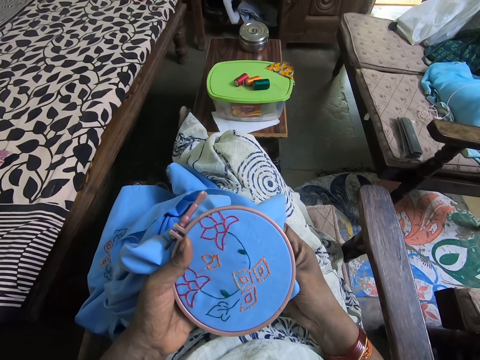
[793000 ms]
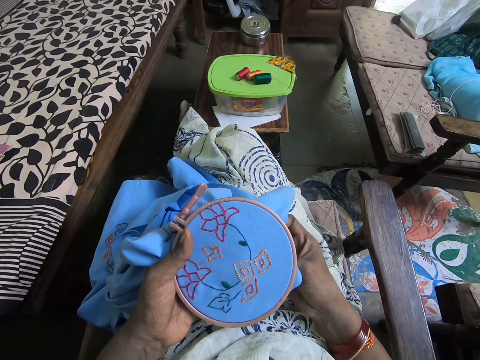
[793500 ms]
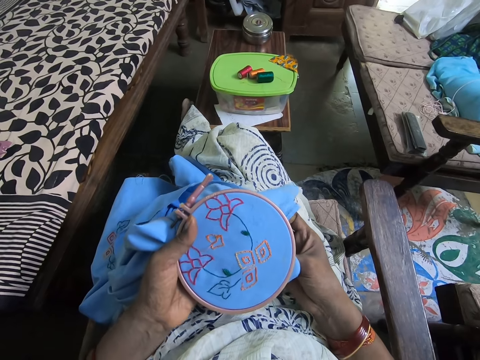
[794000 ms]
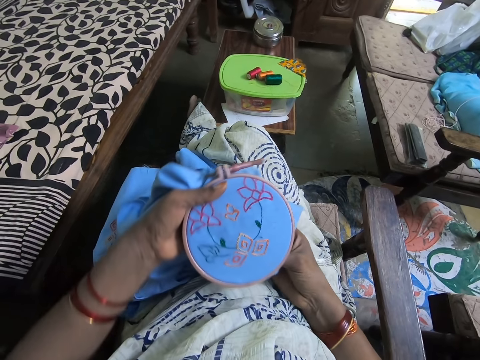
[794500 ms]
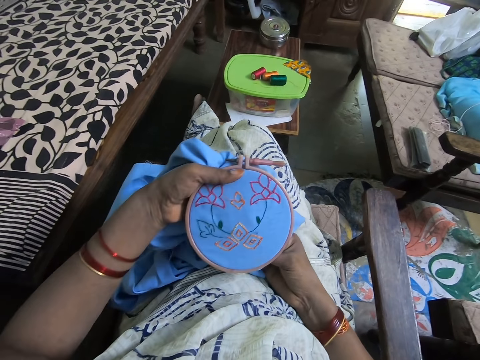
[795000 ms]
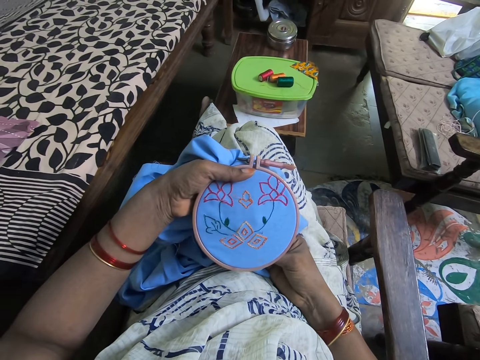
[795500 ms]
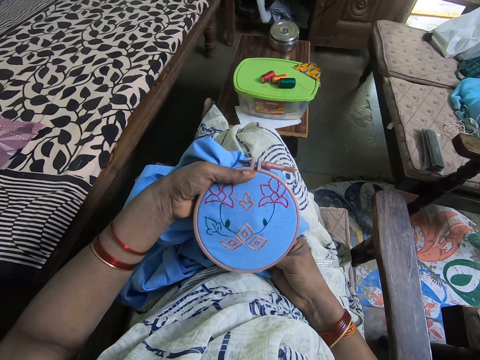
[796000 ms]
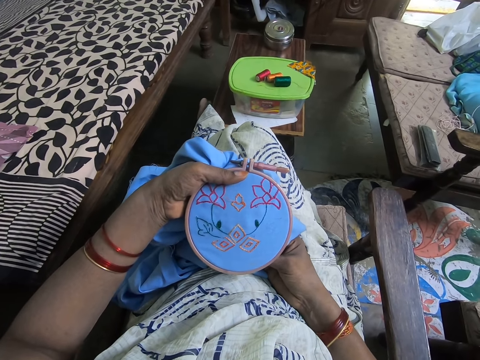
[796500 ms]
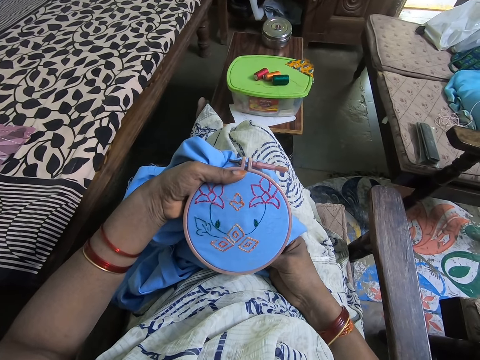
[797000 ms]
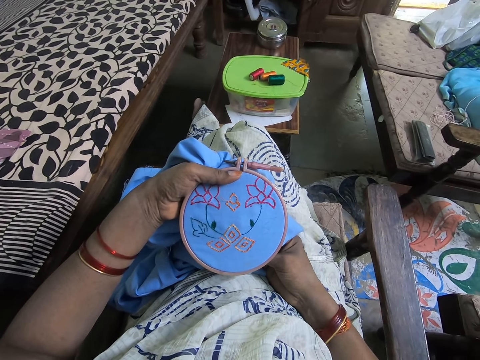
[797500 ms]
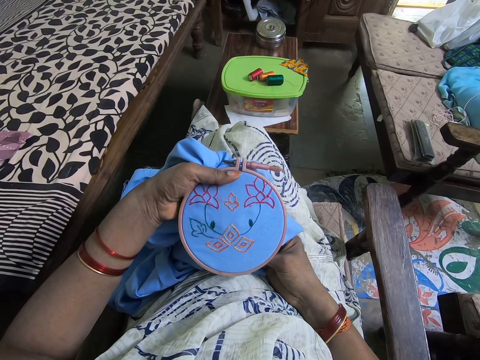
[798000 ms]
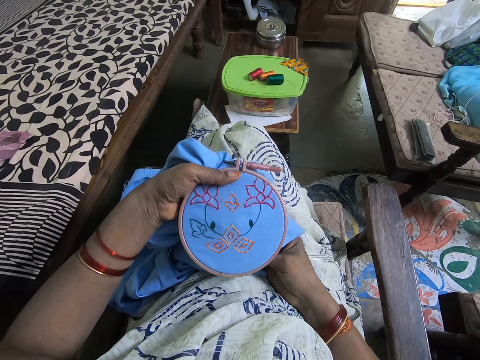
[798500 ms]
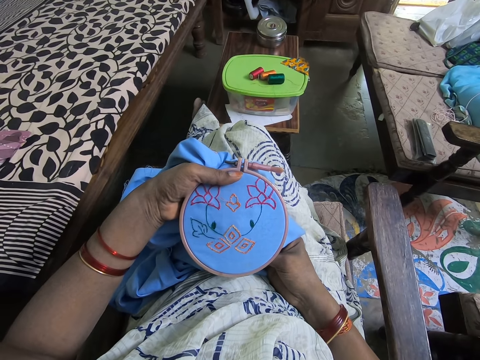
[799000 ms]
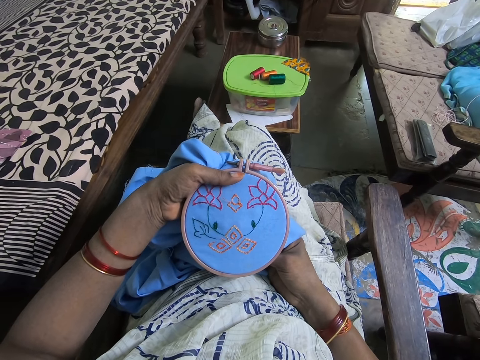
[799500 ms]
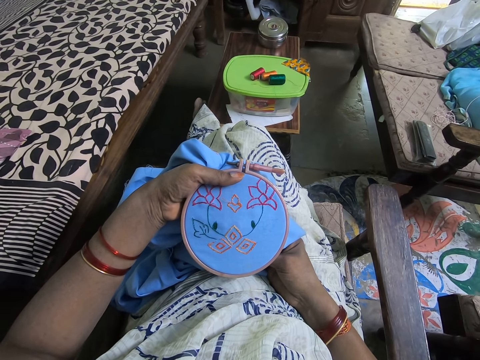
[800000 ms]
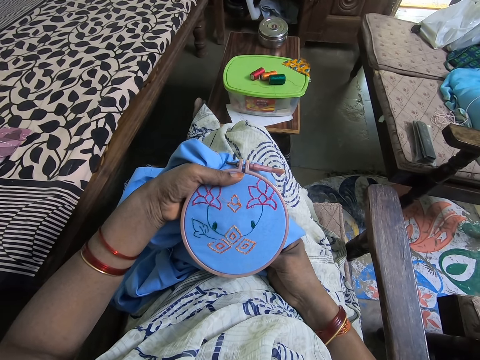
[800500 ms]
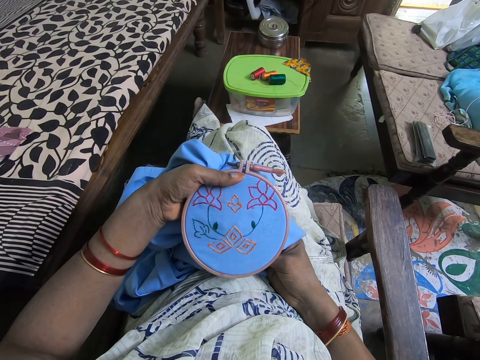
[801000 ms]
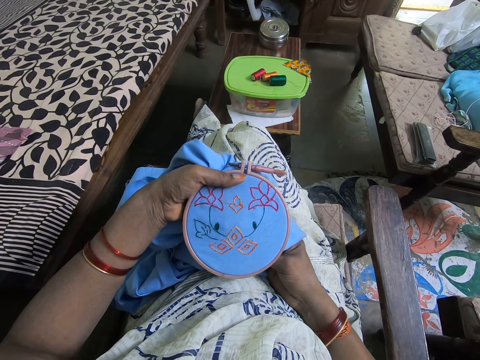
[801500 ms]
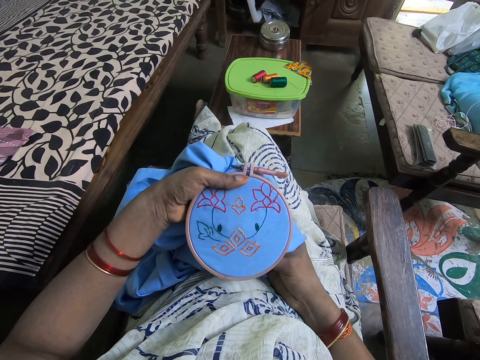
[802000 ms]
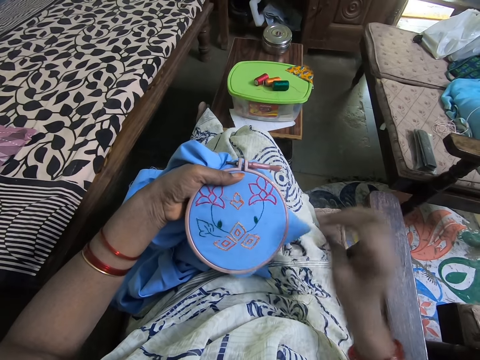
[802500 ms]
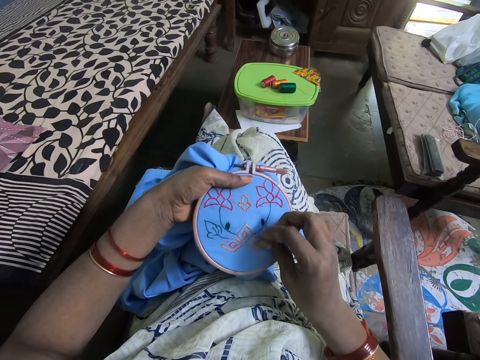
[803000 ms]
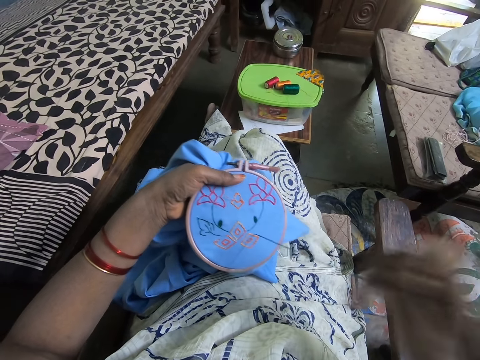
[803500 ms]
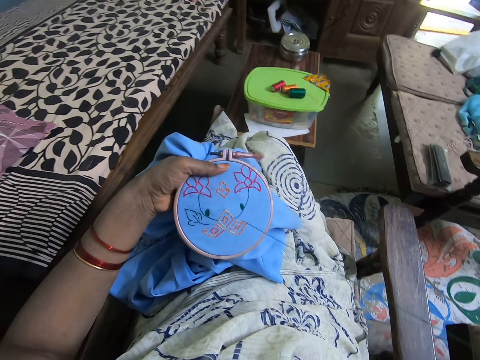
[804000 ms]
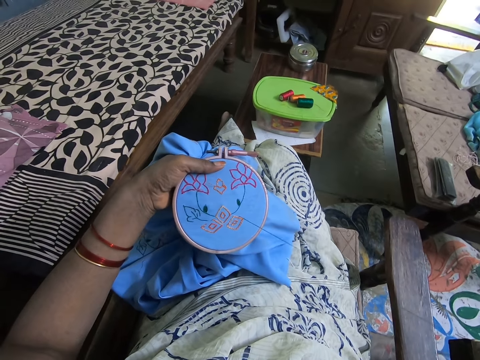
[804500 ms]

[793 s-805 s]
The camera wearer sews the garment.

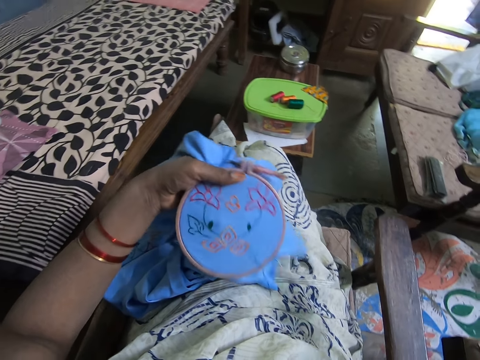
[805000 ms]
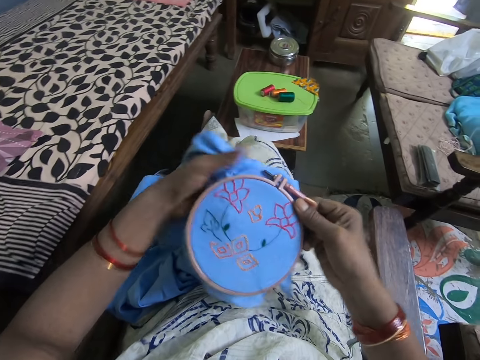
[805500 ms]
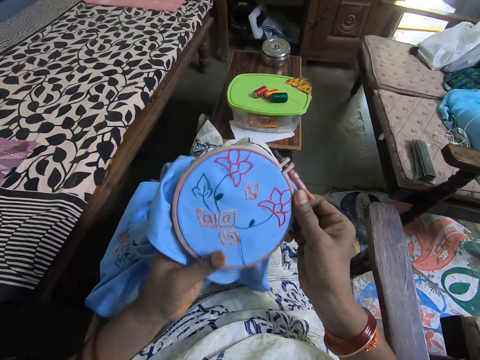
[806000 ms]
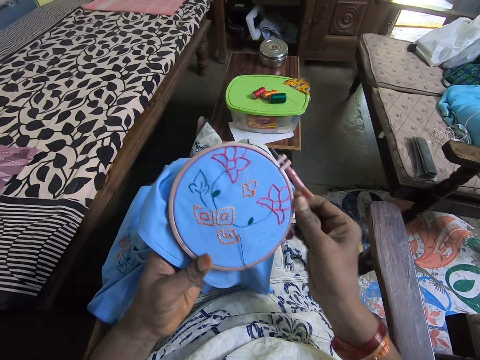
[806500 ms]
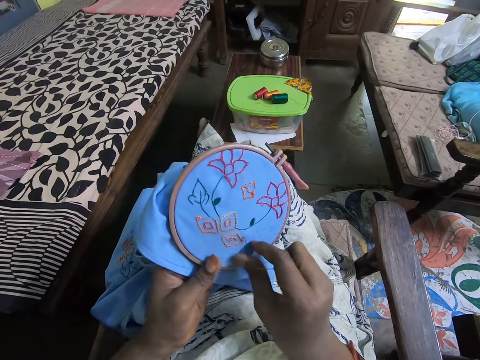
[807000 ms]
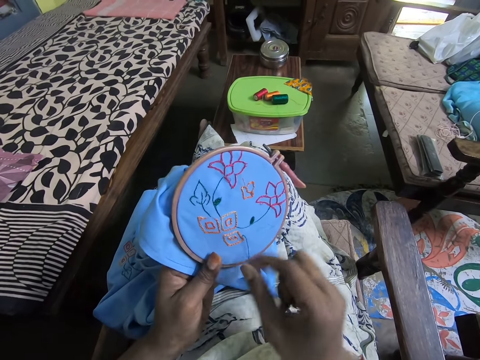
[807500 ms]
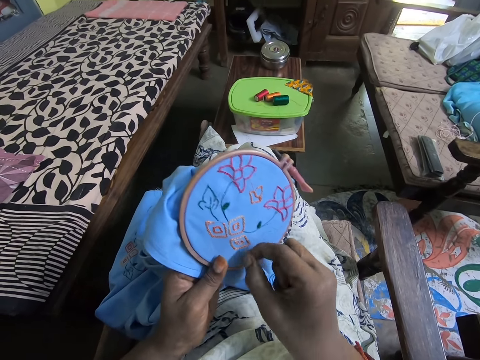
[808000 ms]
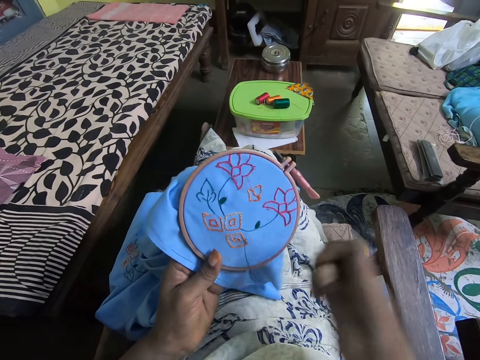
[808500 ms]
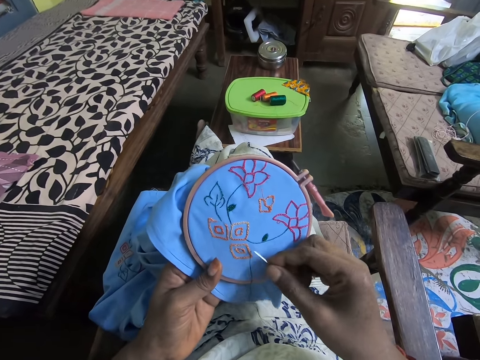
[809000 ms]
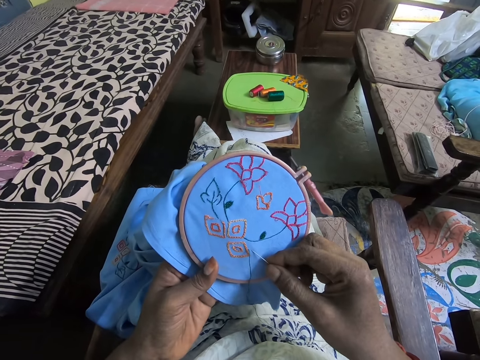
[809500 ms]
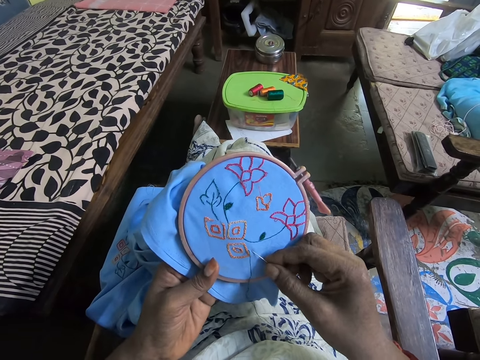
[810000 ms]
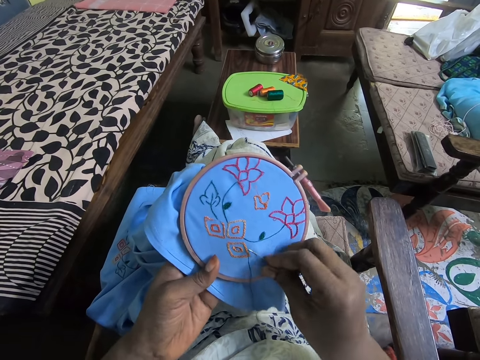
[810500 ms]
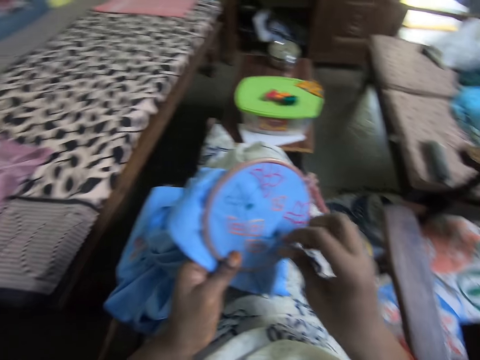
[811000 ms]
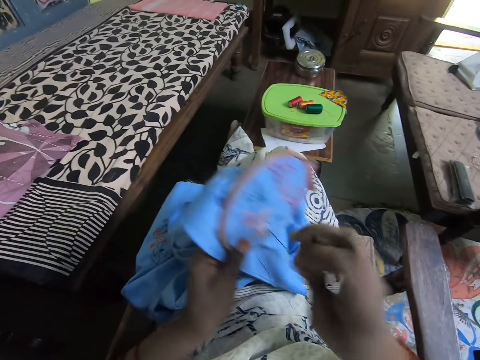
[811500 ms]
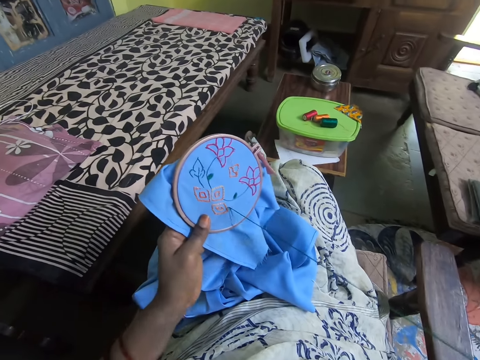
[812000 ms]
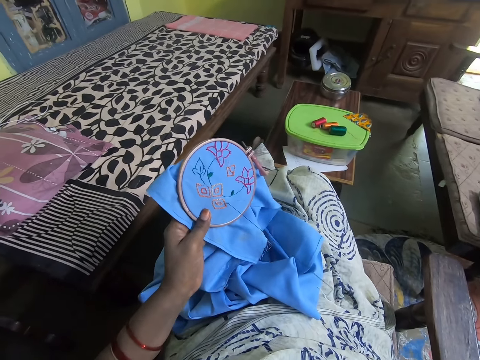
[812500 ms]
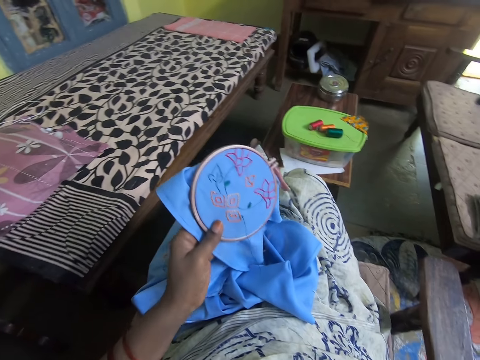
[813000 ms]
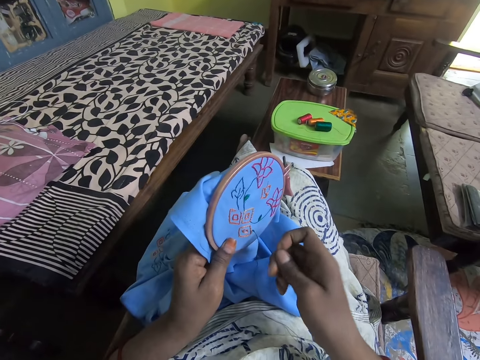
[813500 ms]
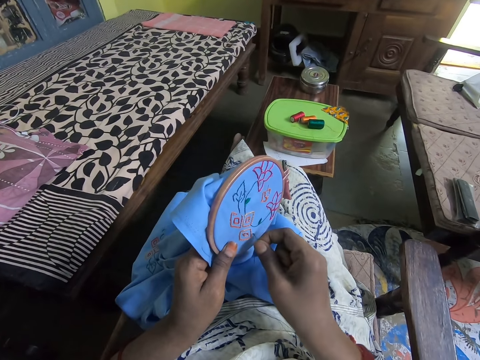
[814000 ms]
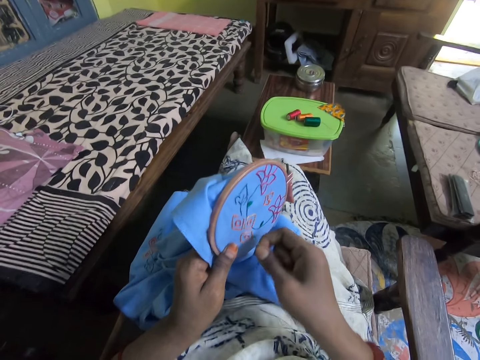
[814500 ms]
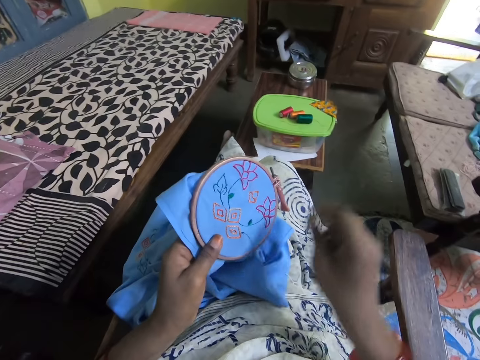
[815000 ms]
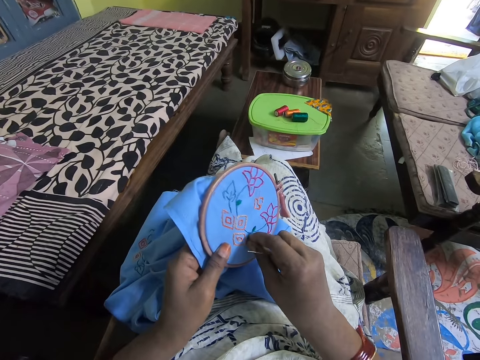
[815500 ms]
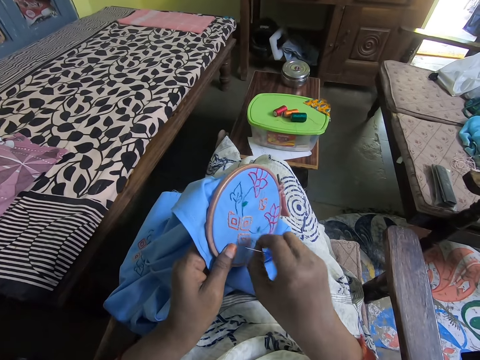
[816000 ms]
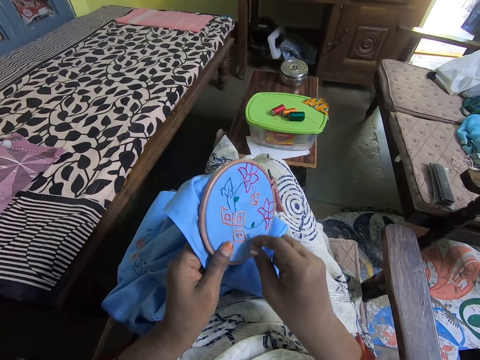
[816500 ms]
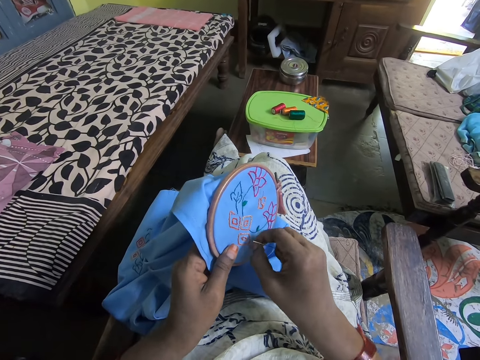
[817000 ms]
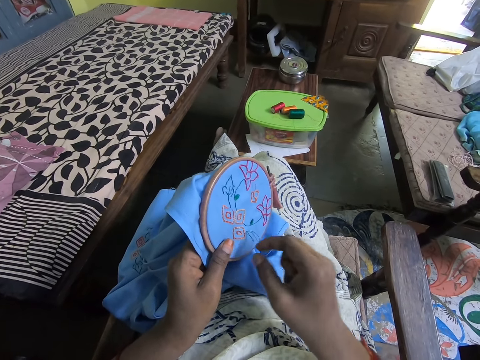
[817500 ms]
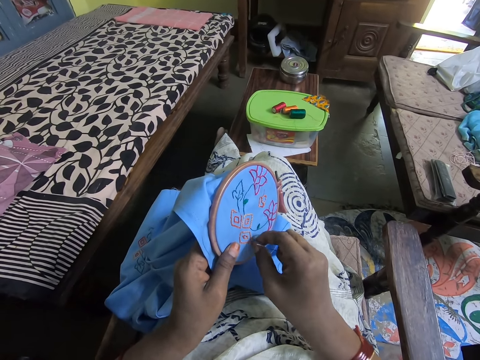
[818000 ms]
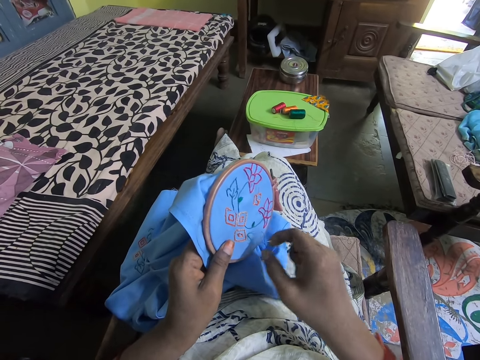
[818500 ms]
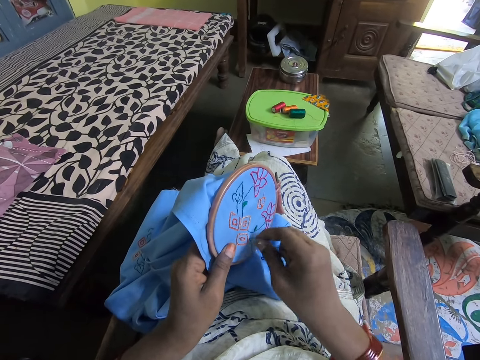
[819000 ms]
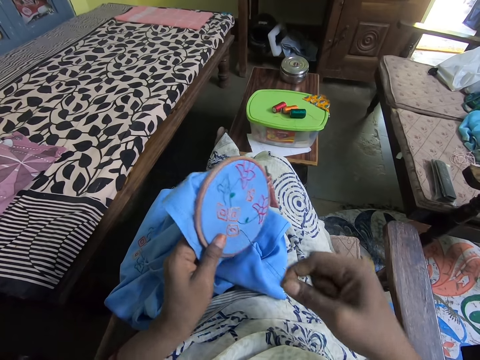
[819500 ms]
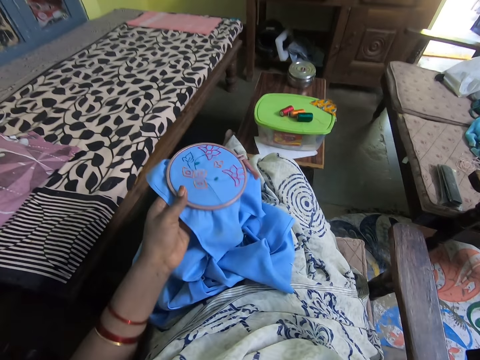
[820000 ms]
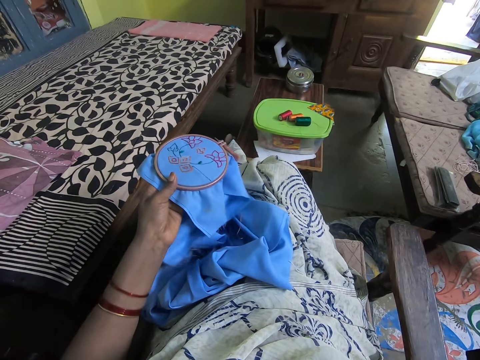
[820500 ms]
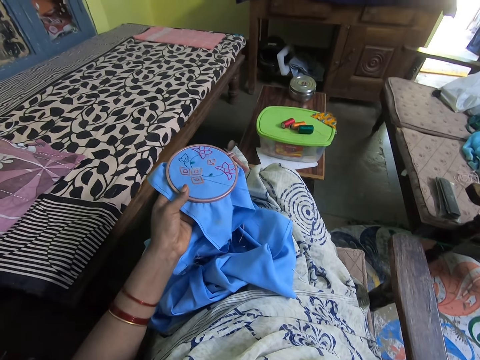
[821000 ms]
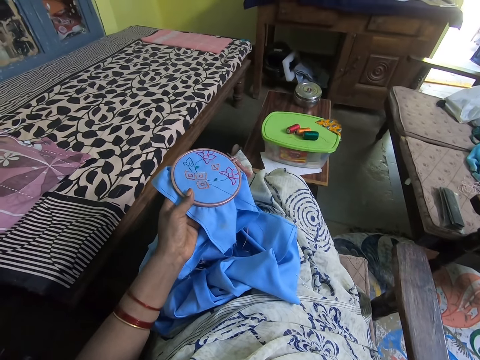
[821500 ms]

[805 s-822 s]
The camera wearer pulls the thread. They sew the garment. They align the thread.
